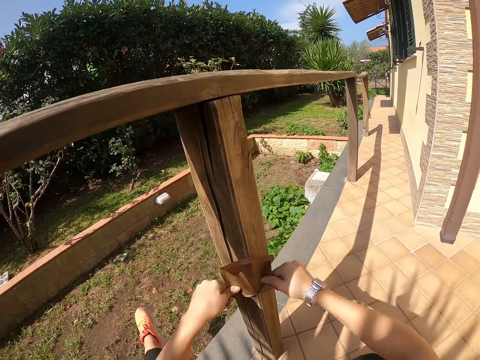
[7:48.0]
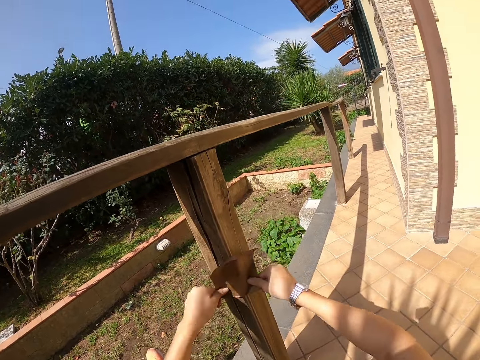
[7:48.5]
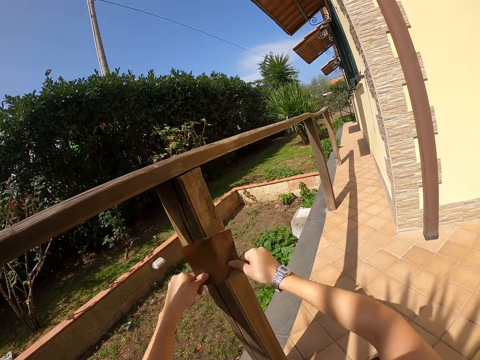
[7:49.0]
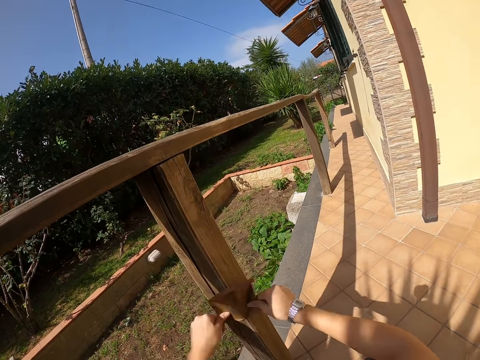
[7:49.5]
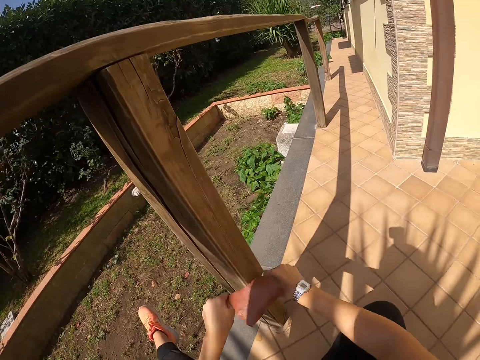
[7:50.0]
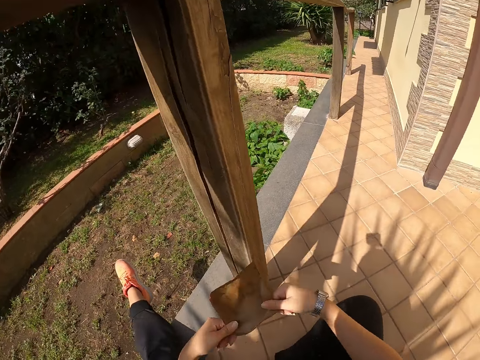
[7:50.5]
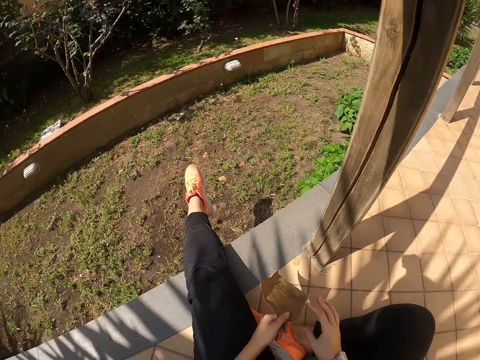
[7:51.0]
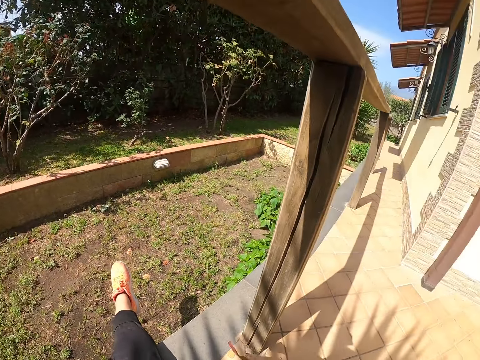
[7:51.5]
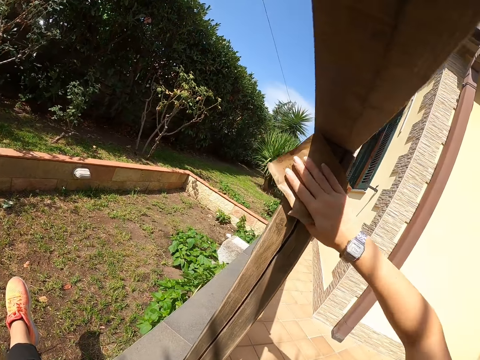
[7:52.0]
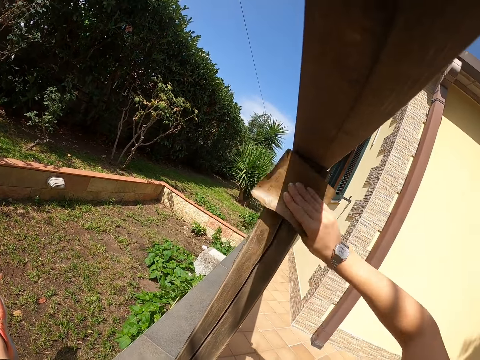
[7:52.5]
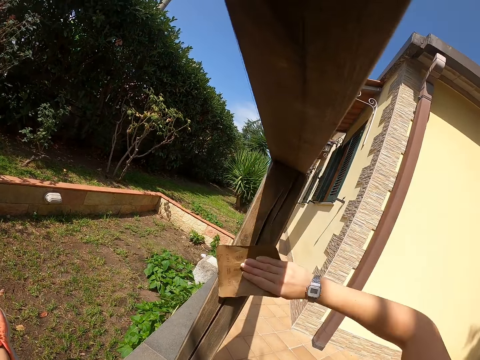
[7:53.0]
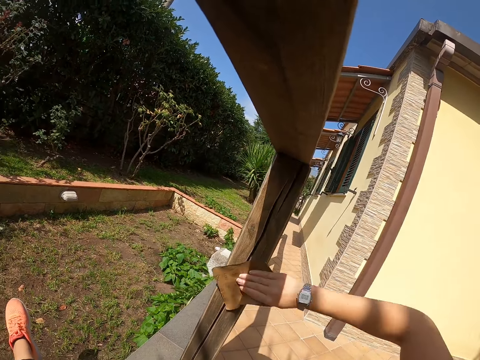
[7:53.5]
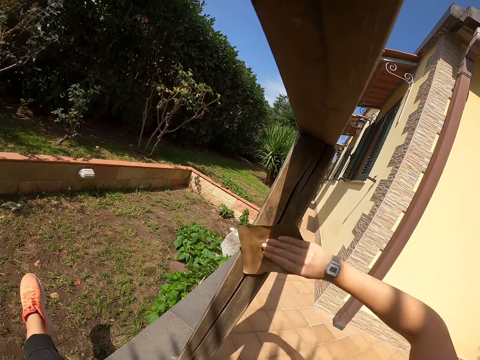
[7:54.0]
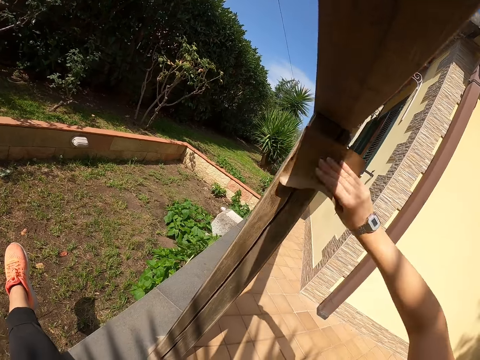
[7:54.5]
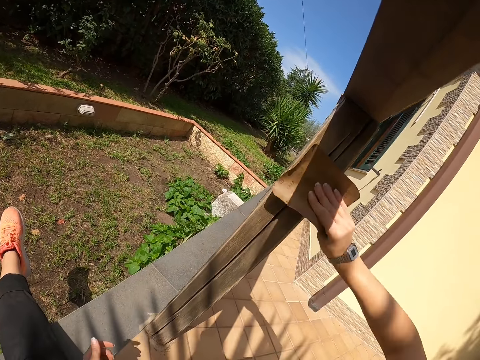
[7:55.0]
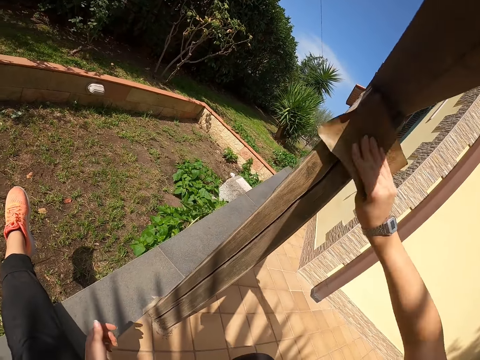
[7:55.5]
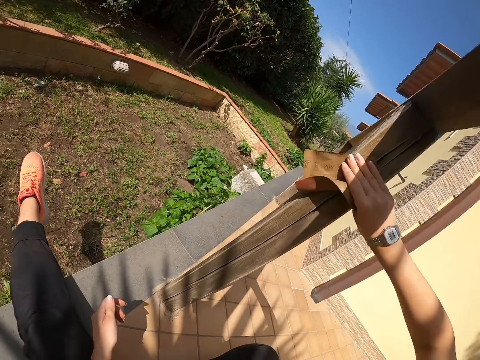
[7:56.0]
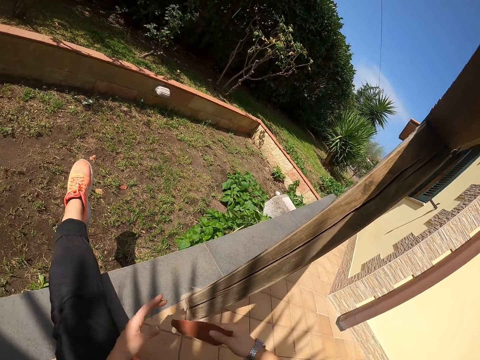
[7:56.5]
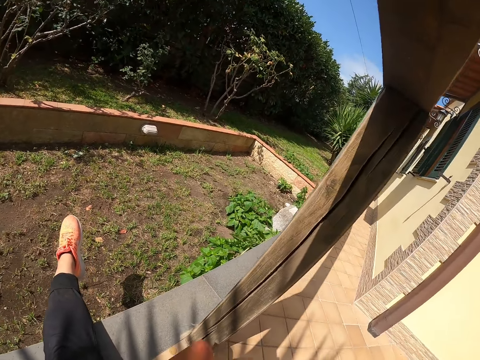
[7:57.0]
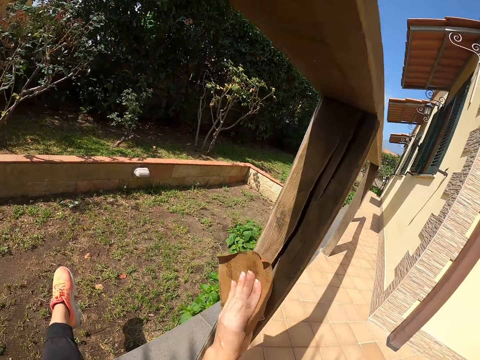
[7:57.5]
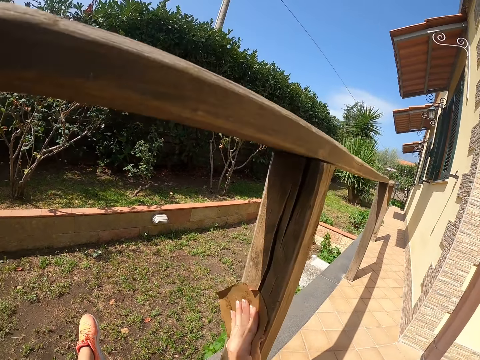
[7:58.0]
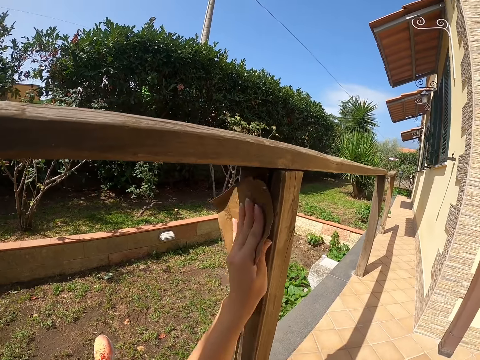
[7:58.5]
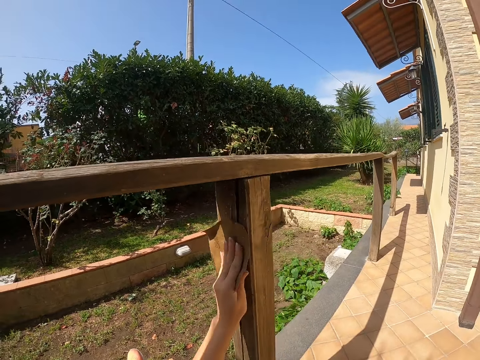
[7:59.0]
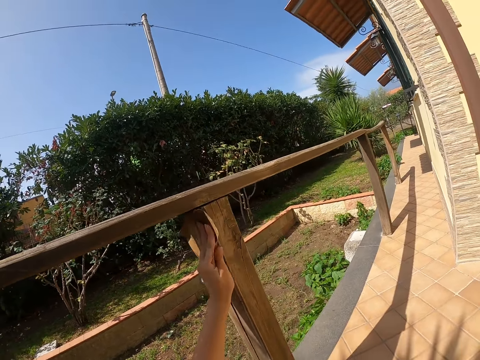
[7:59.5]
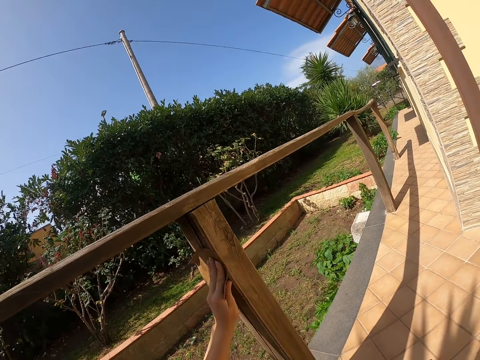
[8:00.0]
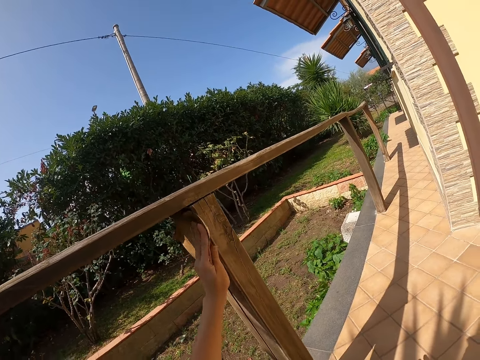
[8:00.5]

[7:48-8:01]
The camera wearer looks at the sandpaper. She switches the sandpaper from her left hand to her right hand. She smoothens the wooden railing with the sandpaper in her right hand. She switches the sandpaper from her right hand to her left hand. She smoothens the wooden railing with the sandpaper in her left hand.

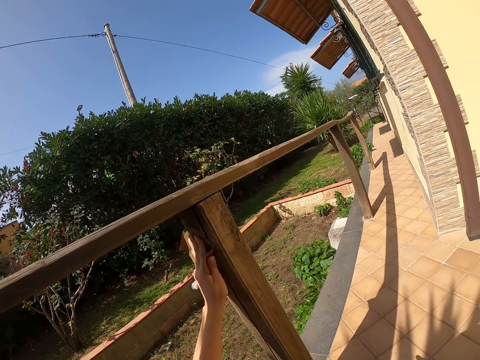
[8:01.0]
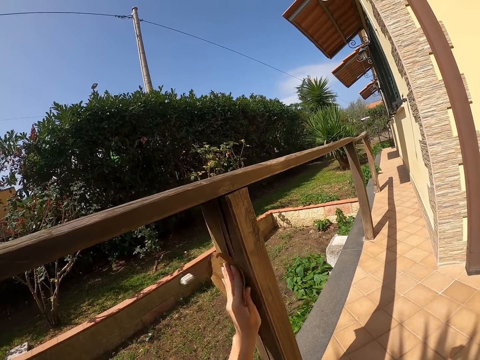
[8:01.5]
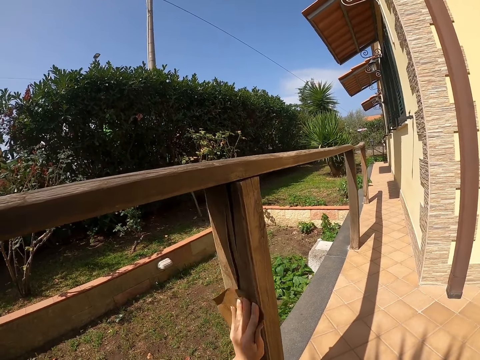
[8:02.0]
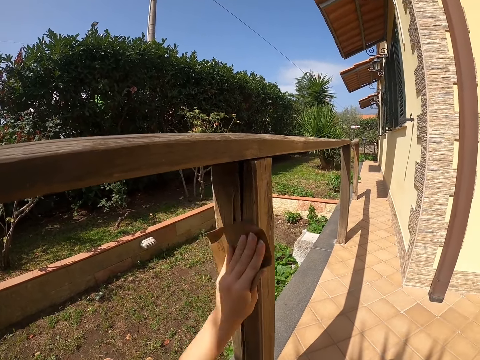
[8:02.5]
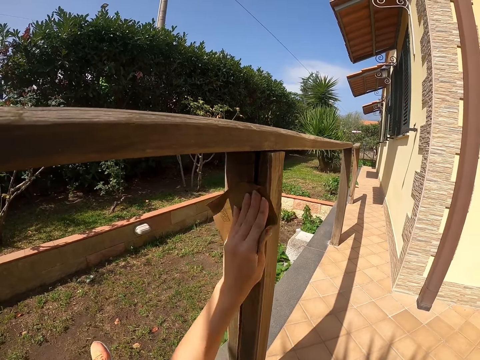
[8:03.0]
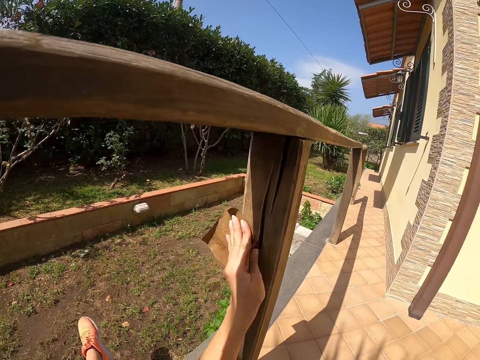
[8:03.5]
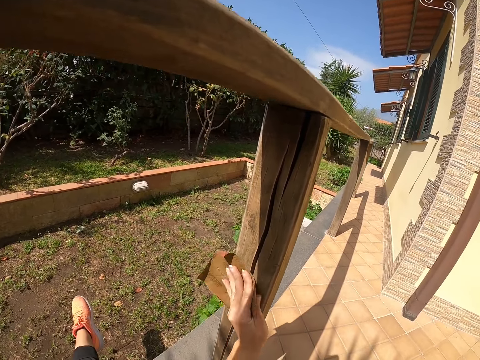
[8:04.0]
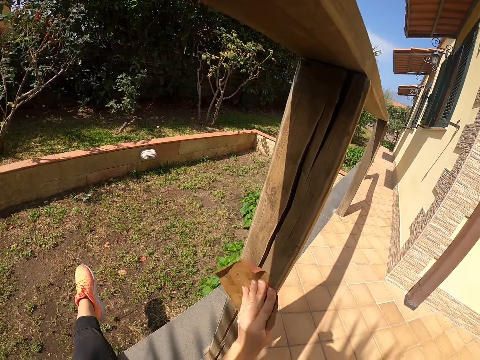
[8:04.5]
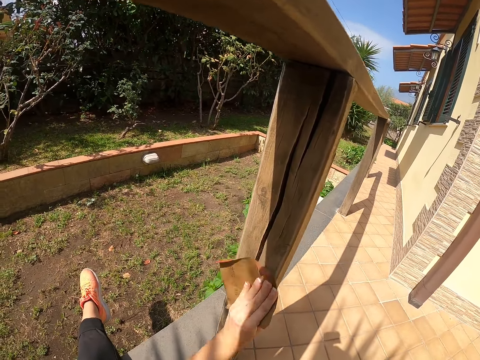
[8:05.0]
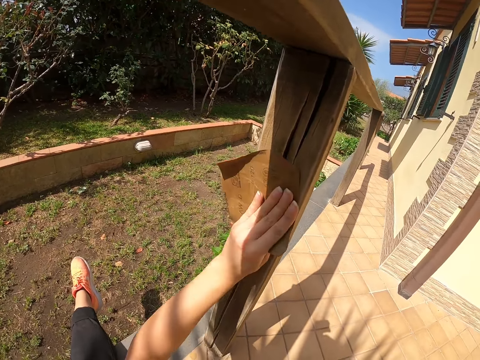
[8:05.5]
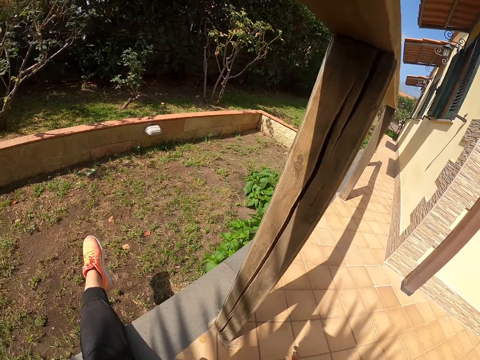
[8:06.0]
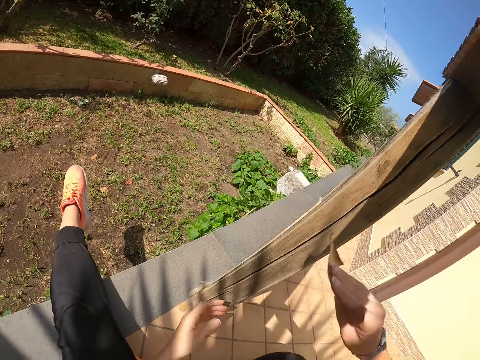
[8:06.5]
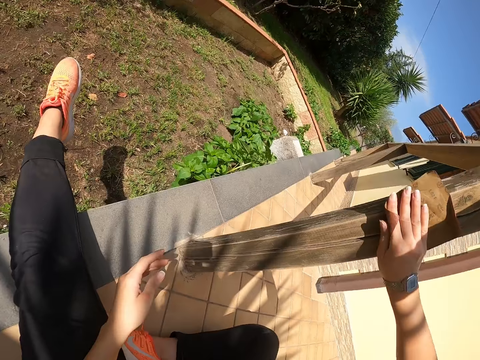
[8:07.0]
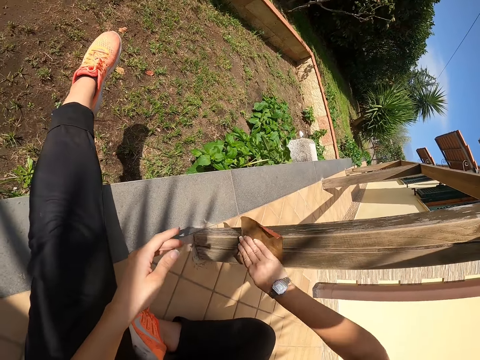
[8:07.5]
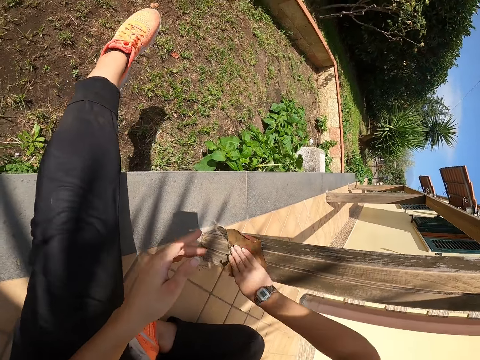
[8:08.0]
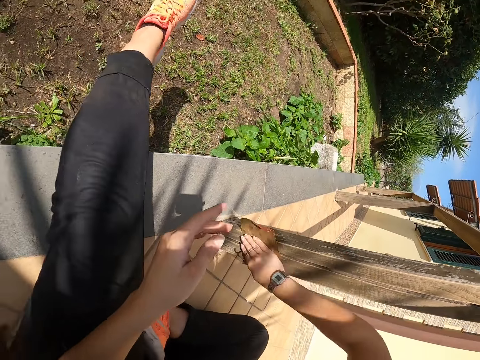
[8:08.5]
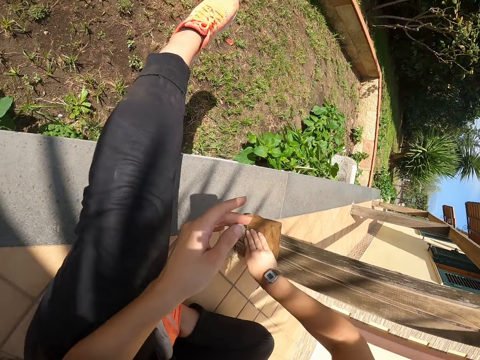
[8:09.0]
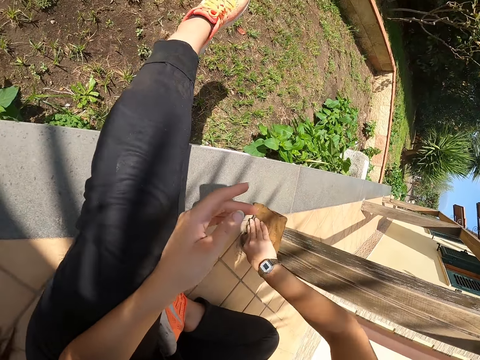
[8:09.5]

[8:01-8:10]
The camera wearer switches the sandpaper from her left hand to her right hand. She smoothens the wooden railing with the sandpaper in her right hand.

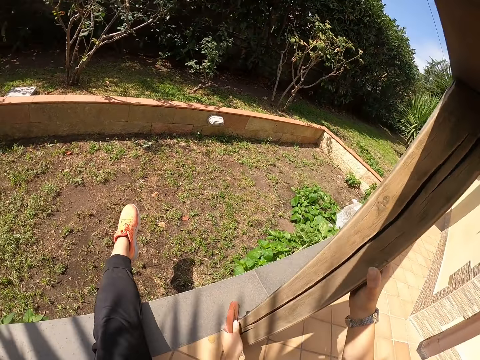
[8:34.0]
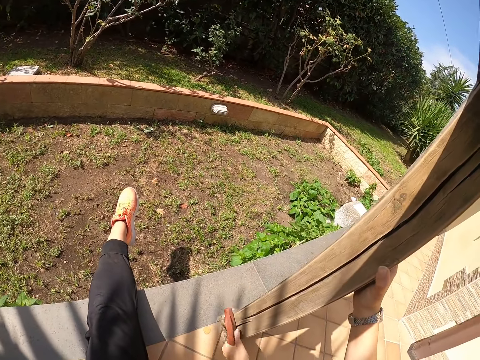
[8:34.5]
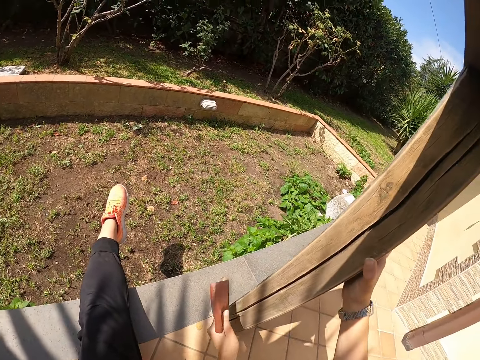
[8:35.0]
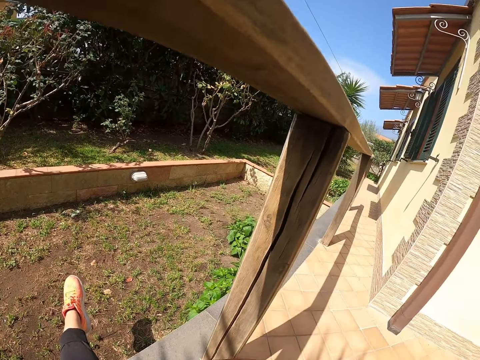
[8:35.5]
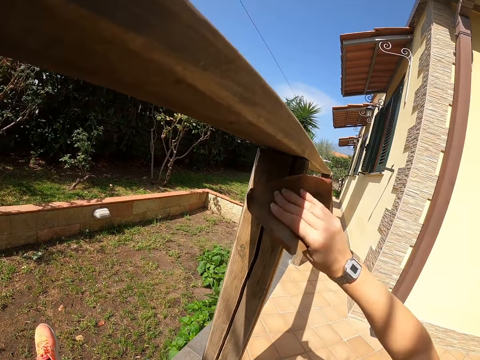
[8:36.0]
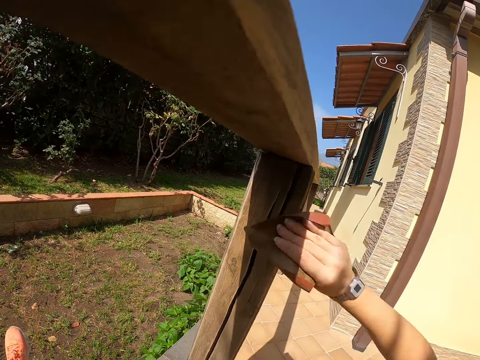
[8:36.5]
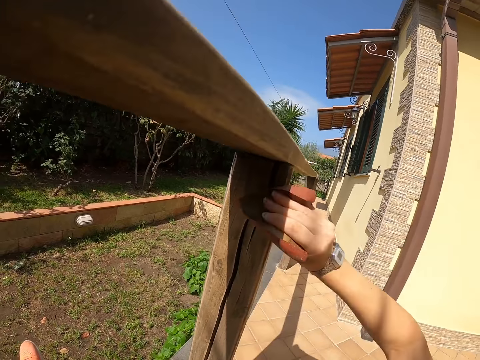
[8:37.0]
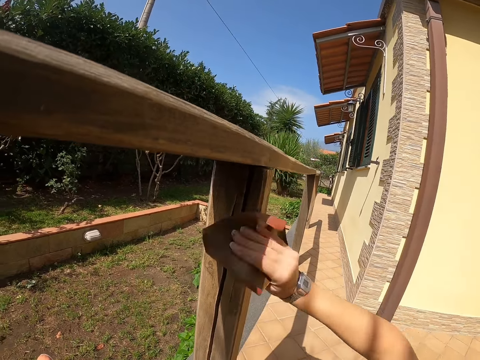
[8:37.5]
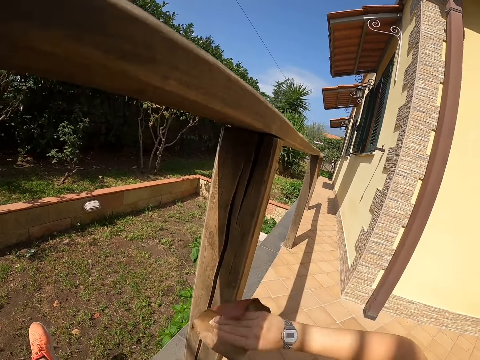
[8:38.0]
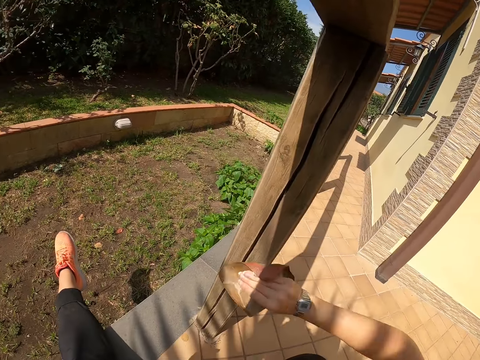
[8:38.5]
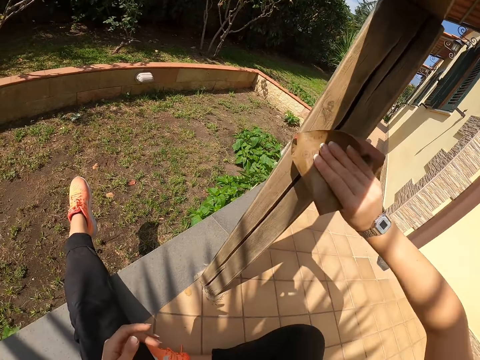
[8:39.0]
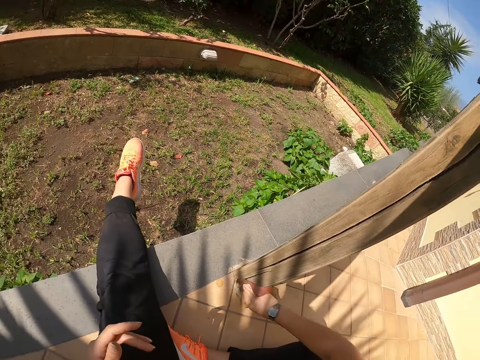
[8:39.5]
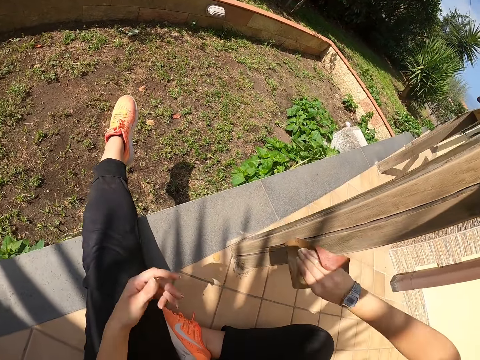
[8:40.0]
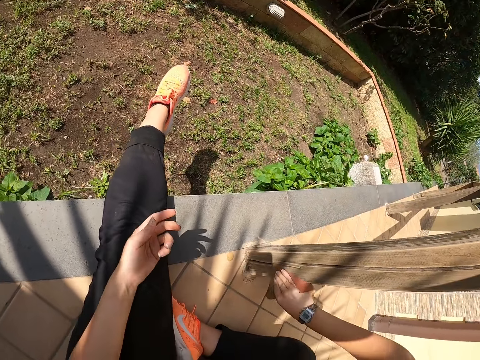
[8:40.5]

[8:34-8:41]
The camera wearer switches the sandpaper from her left hand to her right hand. She smoothens the wooden railing with the sandpaper in her right hand.
